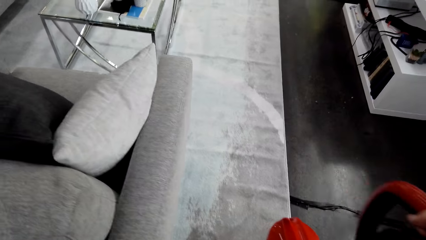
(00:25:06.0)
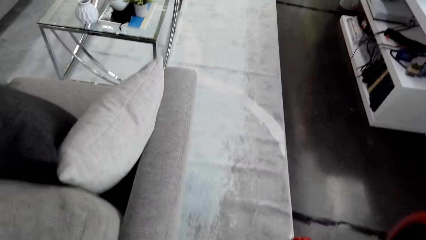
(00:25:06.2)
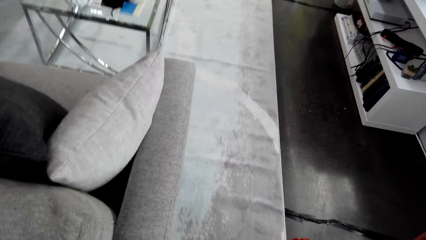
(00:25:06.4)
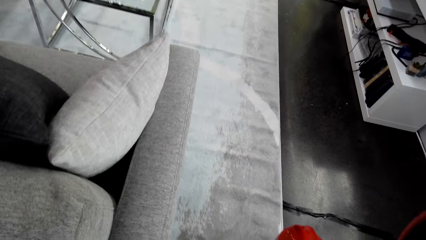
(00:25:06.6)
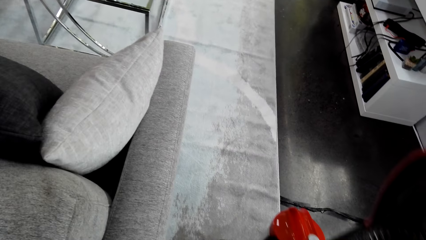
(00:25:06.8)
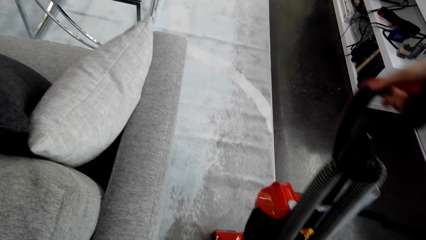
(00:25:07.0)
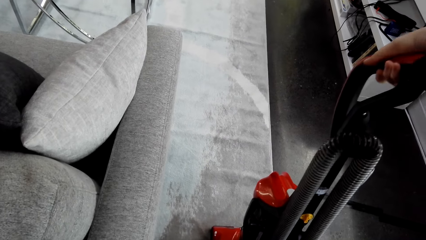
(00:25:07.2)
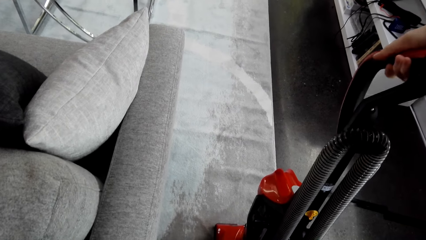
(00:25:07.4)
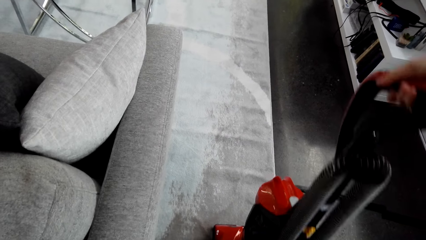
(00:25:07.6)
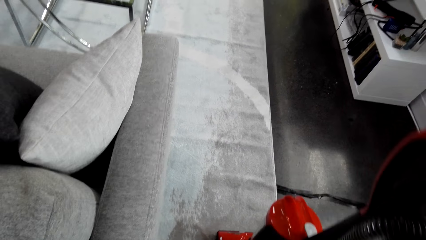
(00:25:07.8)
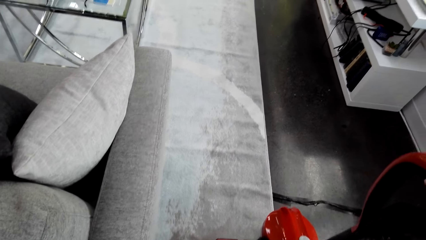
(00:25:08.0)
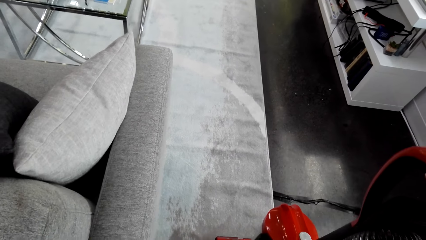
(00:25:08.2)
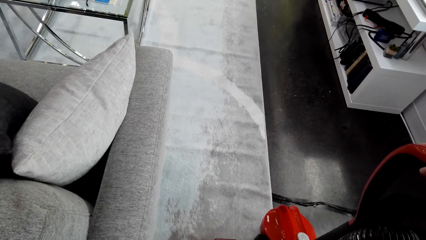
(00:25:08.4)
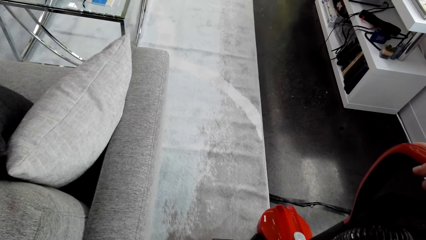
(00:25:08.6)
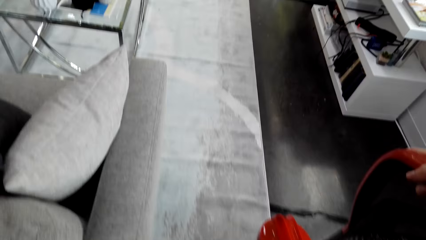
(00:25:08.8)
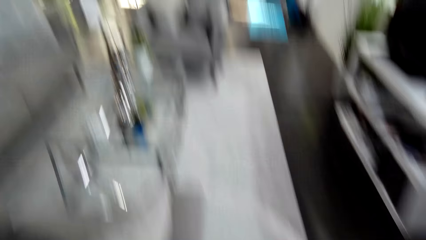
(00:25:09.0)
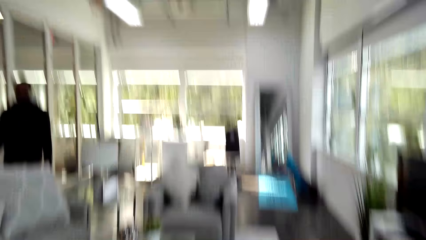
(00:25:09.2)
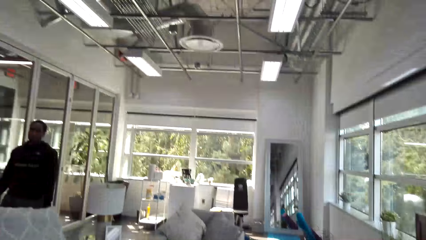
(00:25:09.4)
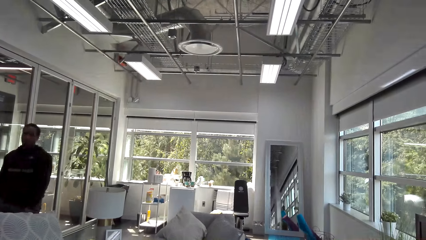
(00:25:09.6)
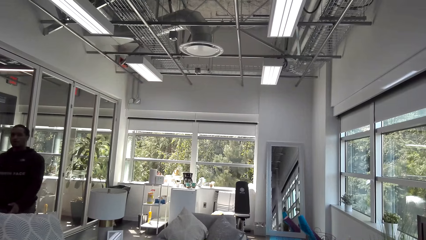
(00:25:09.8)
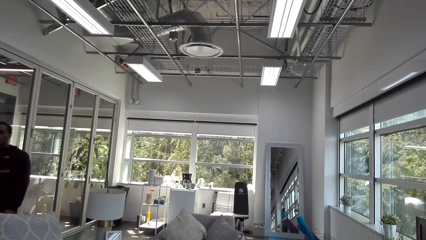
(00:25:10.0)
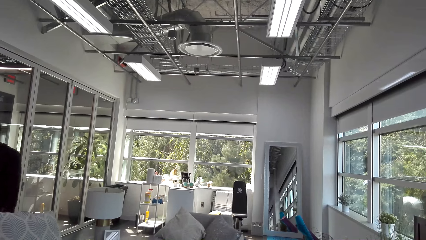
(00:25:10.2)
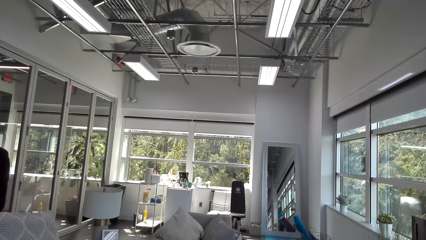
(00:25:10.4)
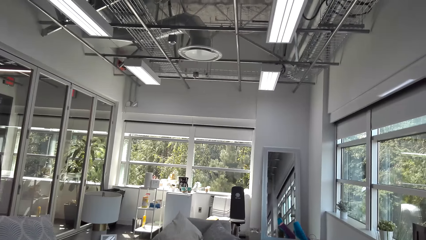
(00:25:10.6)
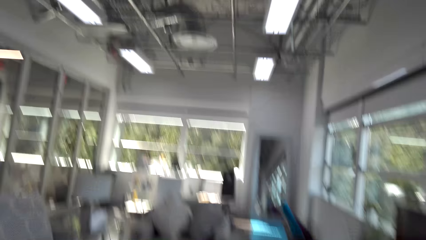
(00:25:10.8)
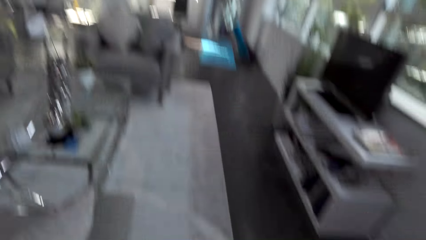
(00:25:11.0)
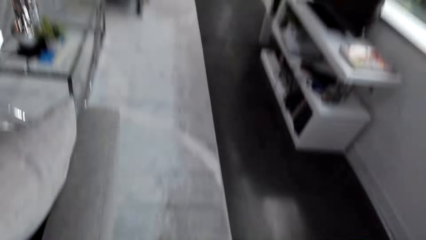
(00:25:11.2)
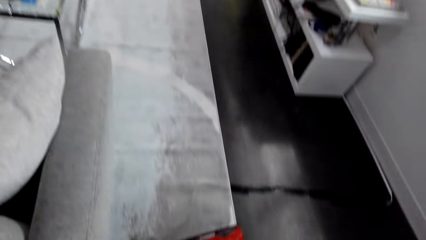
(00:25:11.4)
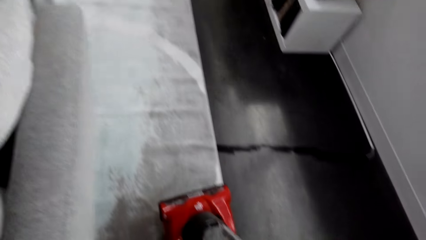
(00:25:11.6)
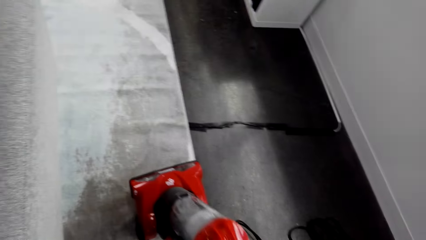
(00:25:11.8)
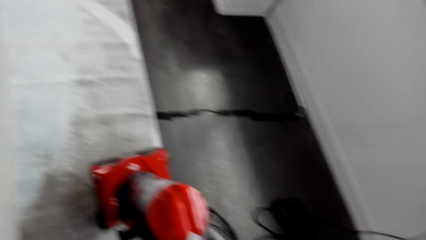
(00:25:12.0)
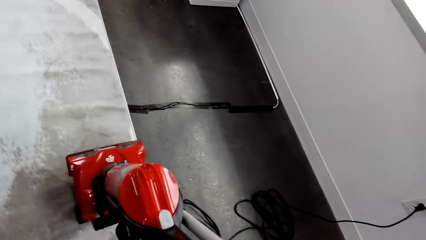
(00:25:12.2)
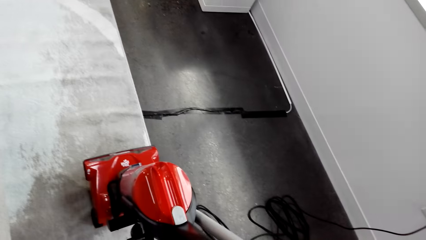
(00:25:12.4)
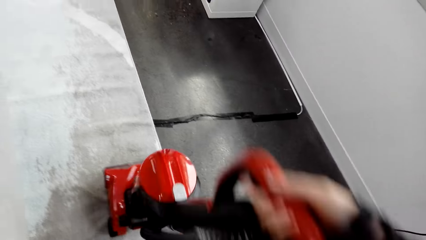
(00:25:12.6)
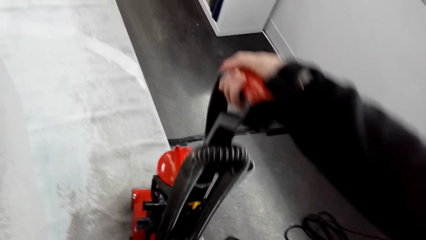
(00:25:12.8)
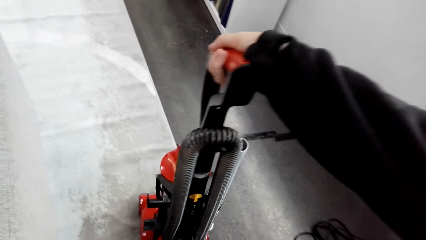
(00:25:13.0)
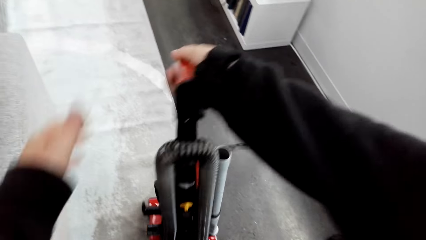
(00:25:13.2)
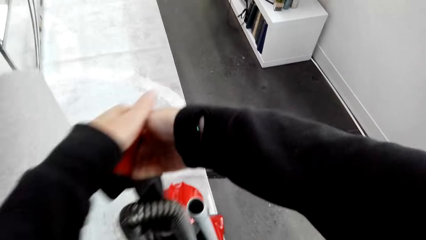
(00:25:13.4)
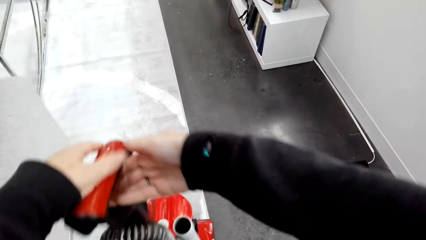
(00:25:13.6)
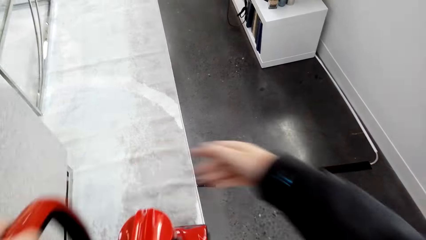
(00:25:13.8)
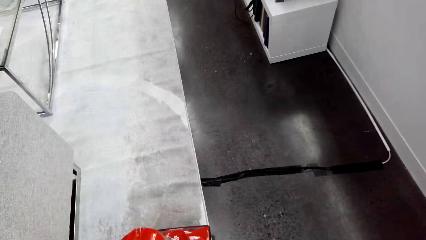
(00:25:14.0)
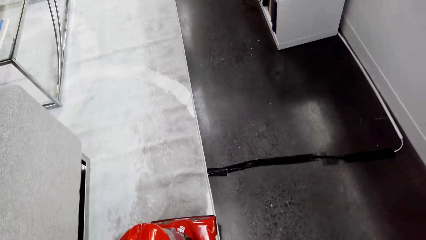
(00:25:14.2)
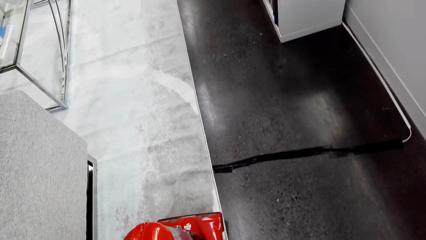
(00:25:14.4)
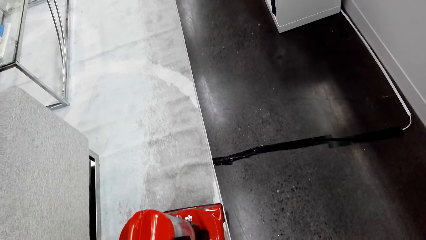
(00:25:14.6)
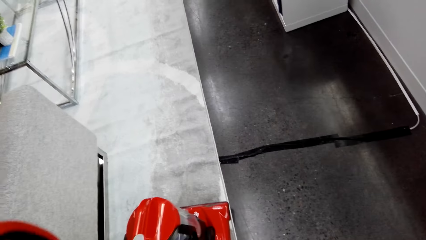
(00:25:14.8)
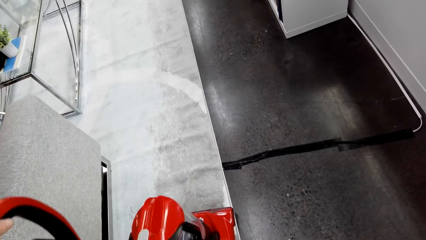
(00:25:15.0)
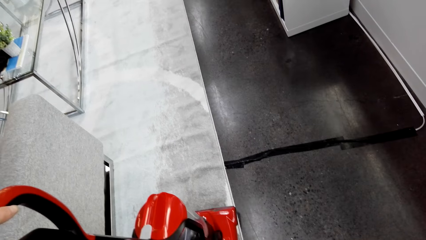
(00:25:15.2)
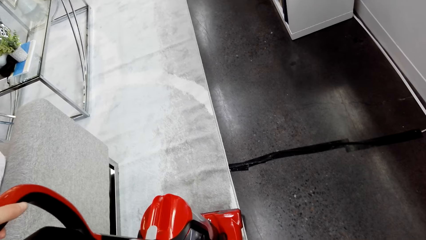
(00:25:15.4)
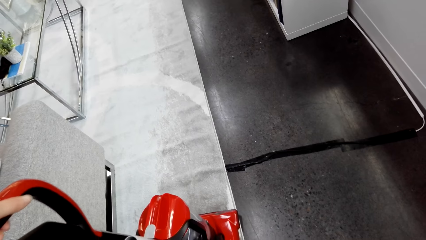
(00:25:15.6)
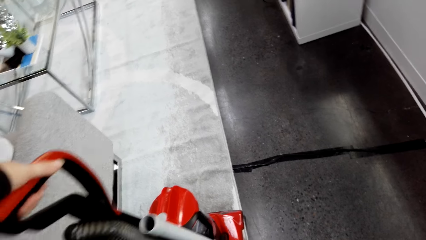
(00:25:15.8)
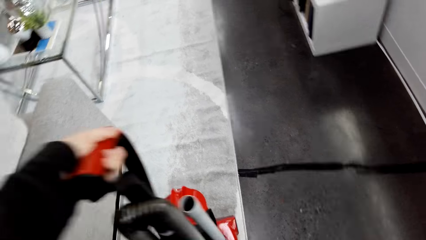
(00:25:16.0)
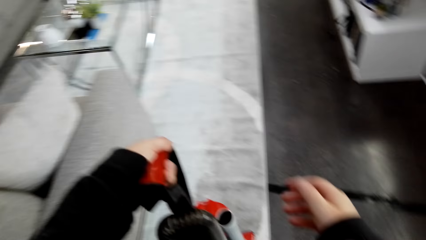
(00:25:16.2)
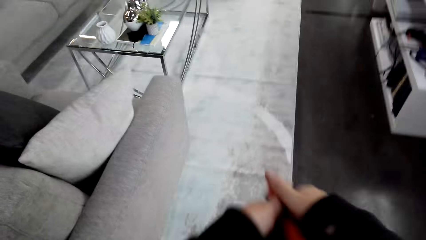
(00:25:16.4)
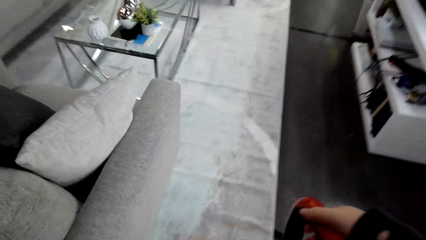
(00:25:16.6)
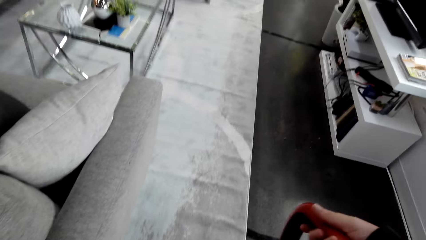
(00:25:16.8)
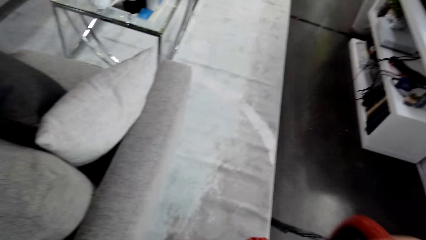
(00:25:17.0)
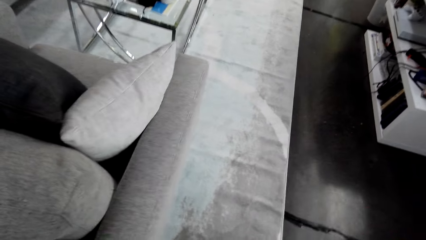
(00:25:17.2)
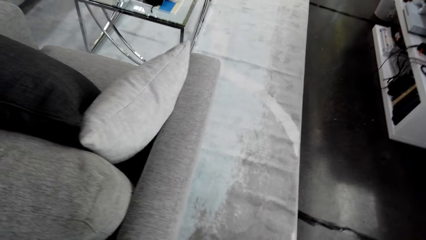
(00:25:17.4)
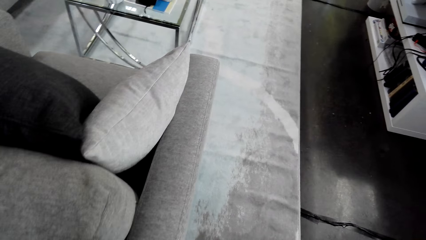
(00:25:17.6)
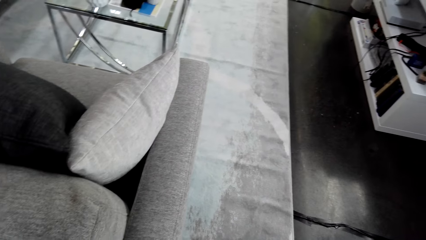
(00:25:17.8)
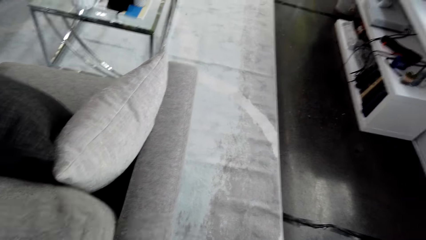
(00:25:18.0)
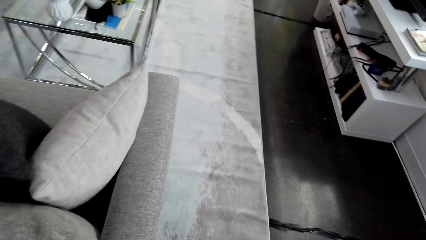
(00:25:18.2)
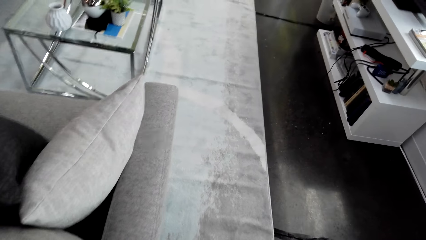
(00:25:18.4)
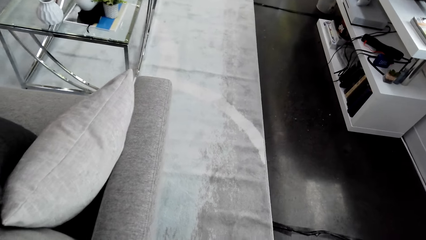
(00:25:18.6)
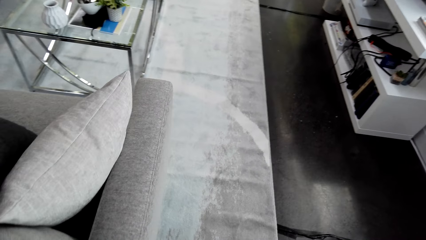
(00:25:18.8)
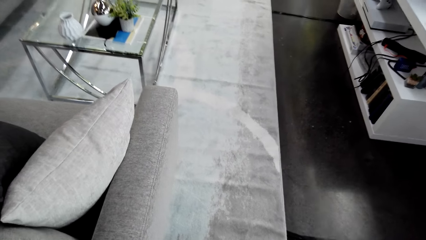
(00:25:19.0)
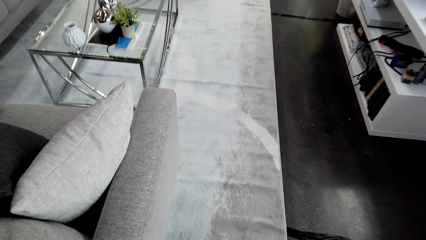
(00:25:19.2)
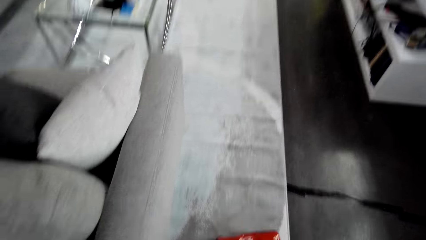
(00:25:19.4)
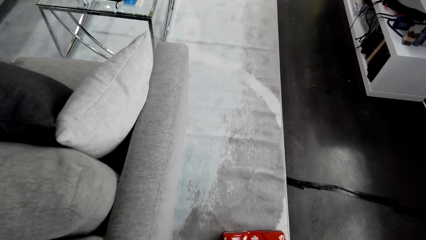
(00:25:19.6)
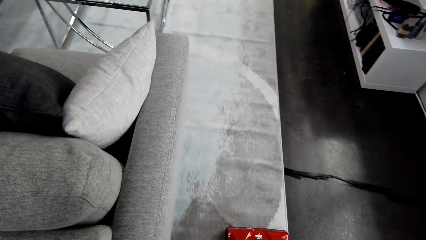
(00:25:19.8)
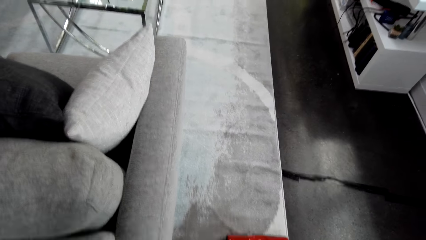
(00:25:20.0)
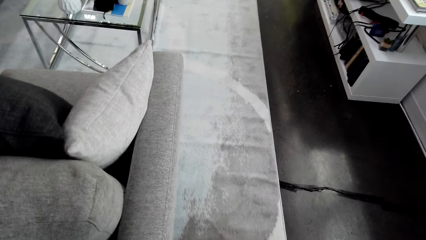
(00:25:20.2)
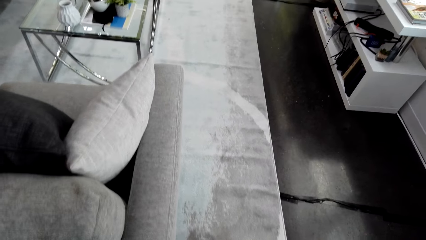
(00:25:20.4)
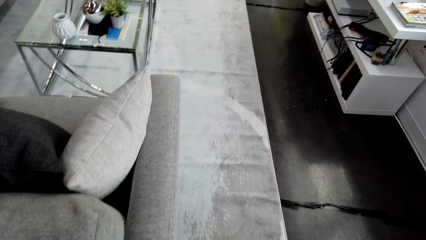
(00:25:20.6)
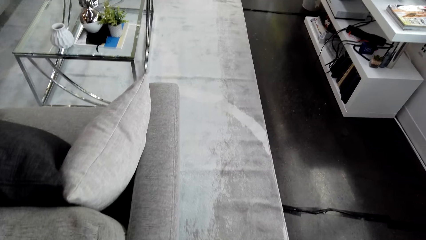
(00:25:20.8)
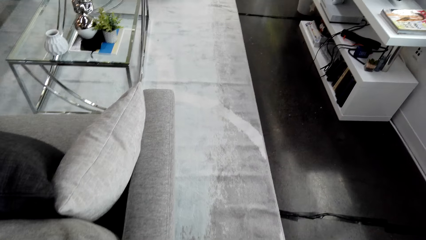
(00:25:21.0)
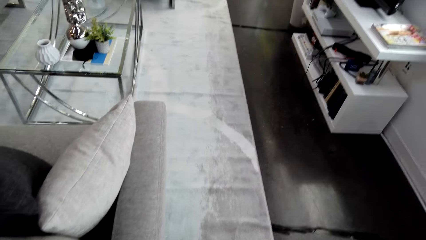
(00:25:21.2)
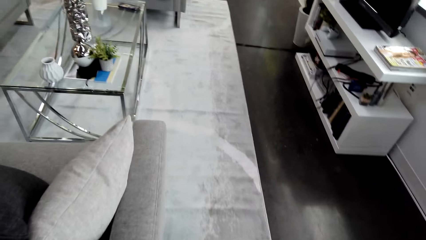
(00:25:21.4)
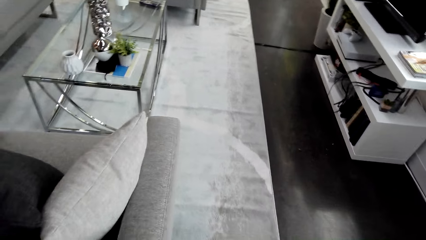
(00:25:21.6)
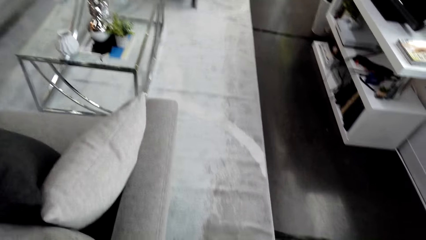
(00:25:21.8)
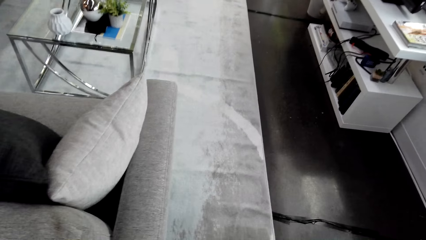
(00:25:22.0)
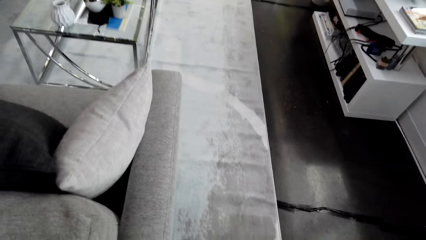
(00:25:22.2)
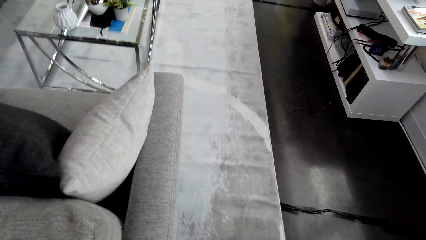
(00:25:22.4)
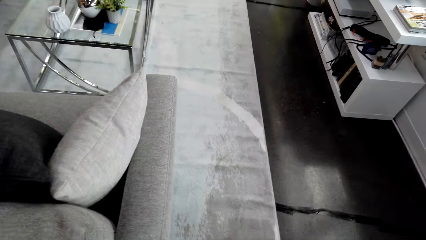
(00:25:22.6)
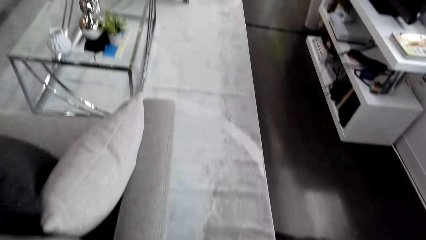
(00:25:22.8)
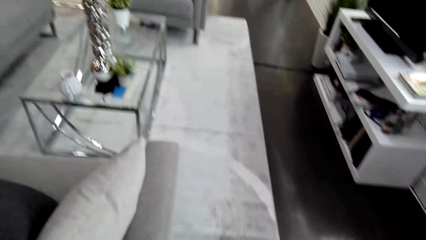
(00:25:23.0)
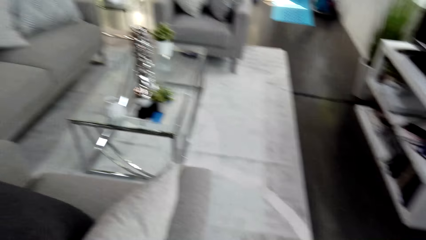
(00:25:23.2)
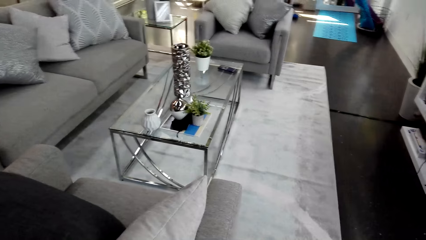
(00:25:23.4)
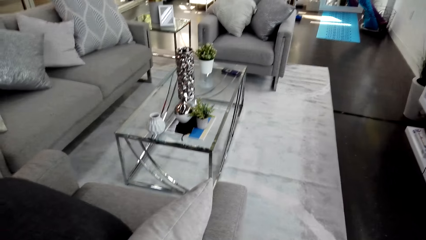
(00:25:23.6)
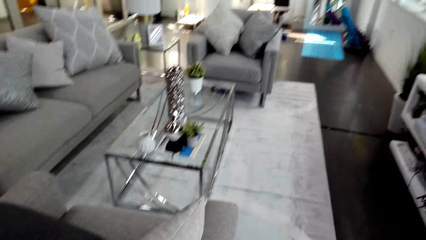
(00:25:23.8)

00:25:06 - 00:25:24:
The camera wearer turns on the vacuum cleaner. A man converses with the camera wearer. The man converses with the camera wearer again. The camera wearer converses with the man and adjusts the vacuum cleaner. They clean the living room with the vacuum cleaner.
